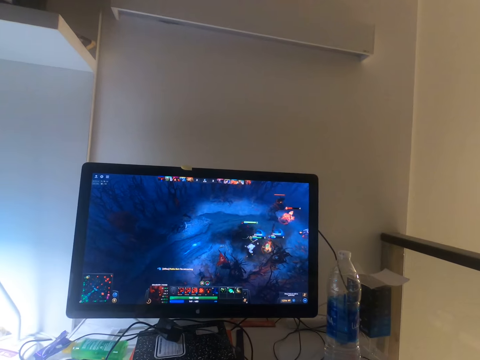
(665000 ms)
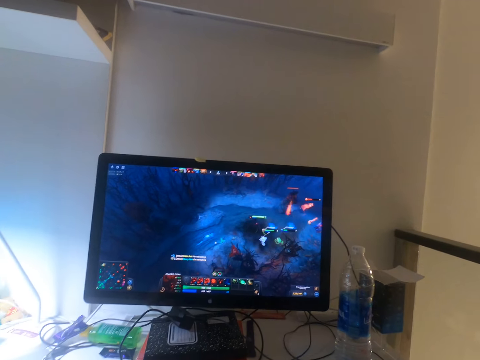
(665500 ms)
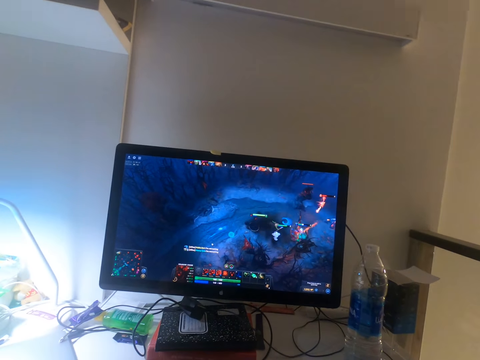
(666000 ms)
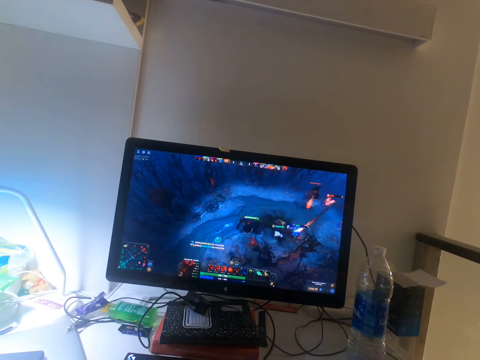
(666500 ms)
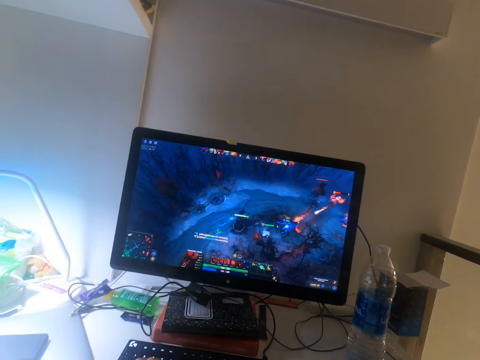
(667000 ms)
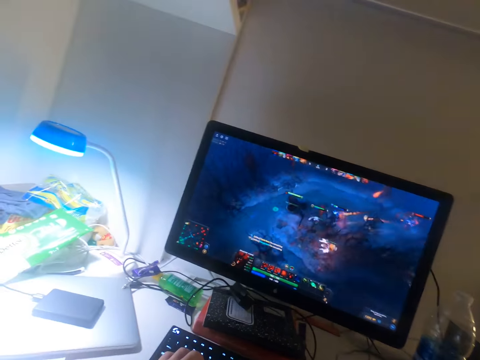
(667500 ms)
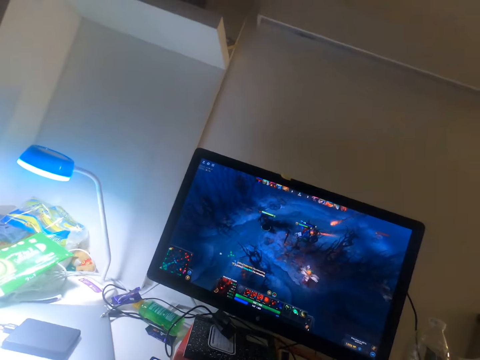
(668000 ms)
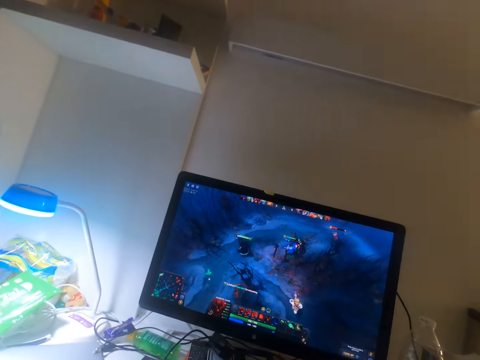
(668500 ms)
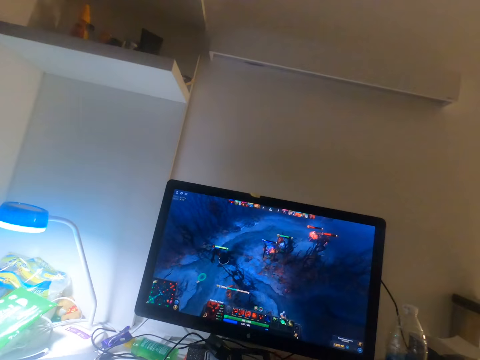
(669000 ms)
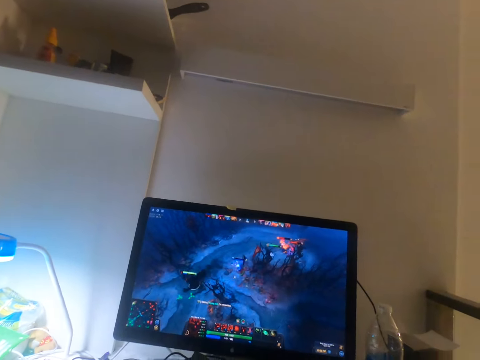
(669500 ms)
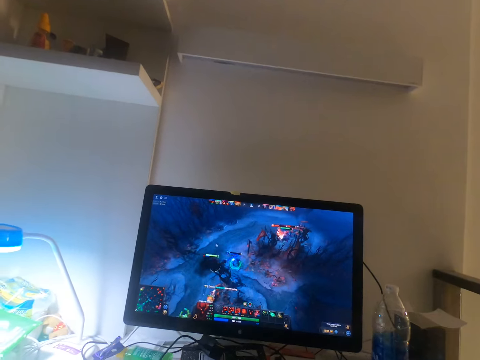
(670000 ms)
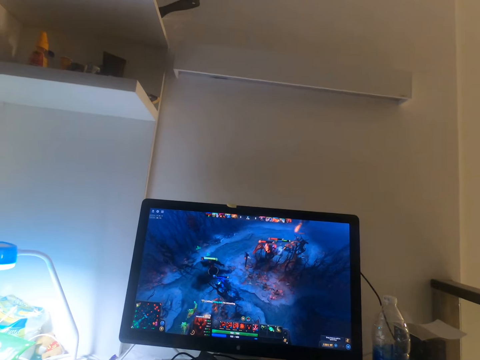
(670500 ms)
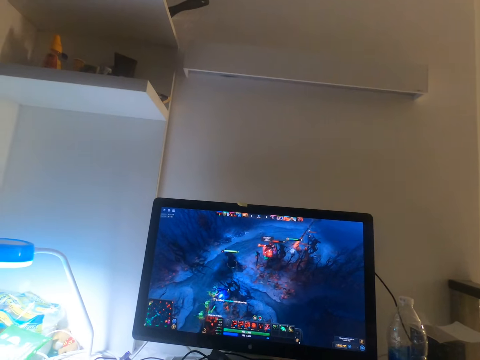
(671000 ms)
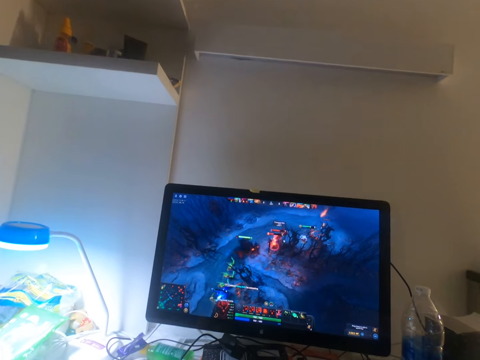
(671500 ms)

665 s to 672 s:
The camera wearer plays the video game on the desktop on the table using a keyboard with his left hand.

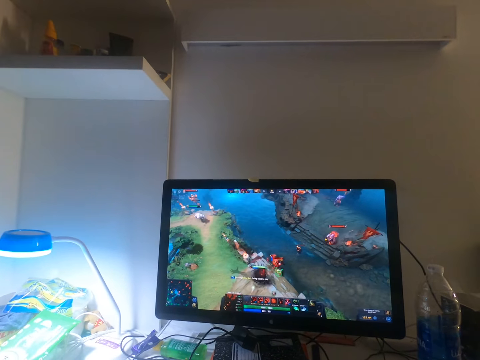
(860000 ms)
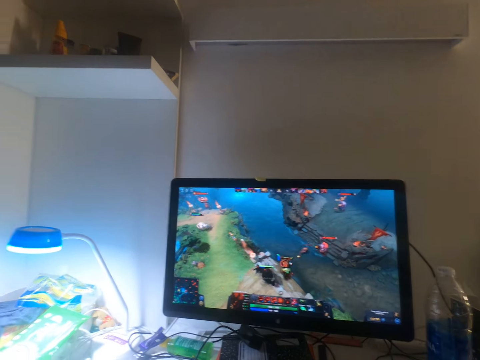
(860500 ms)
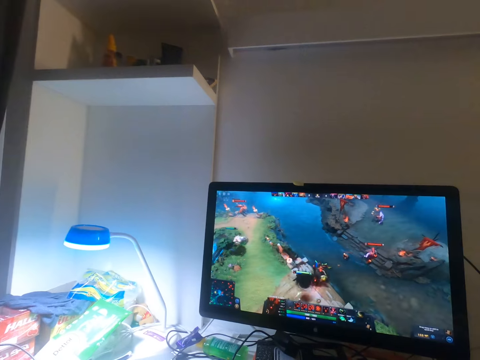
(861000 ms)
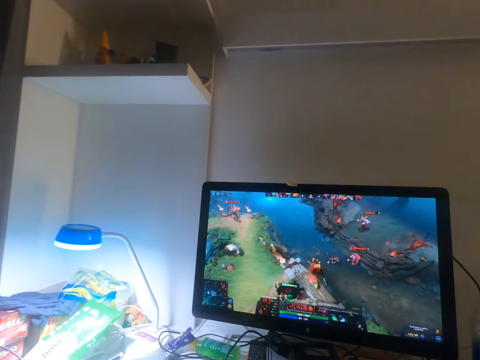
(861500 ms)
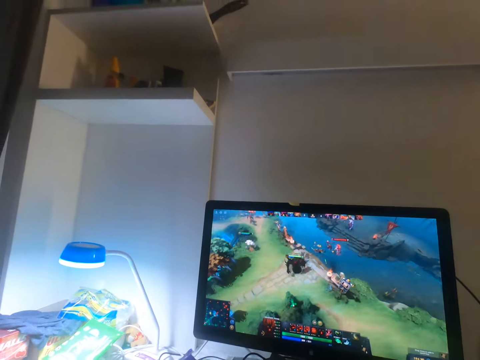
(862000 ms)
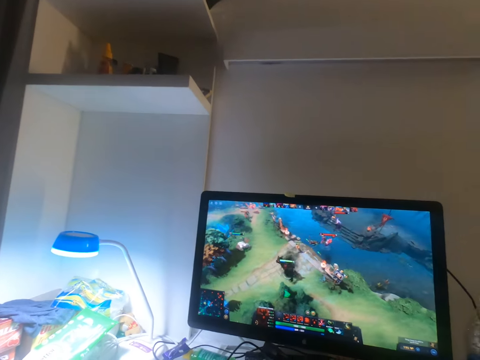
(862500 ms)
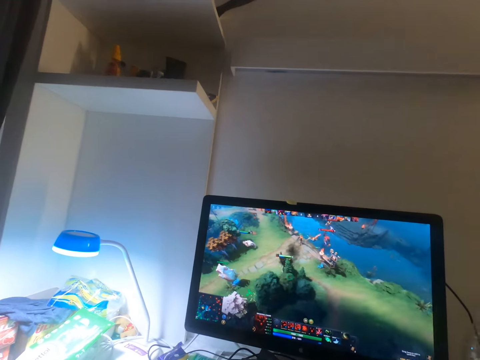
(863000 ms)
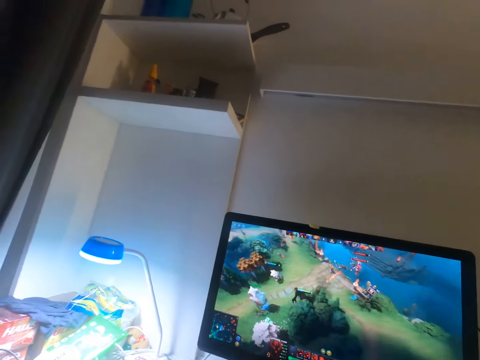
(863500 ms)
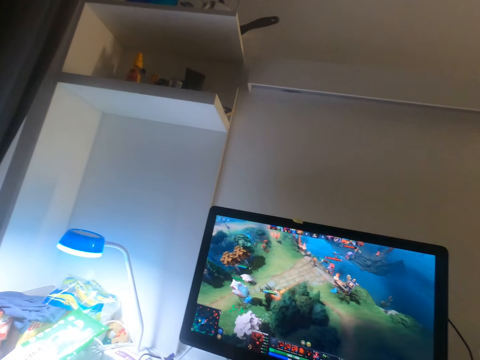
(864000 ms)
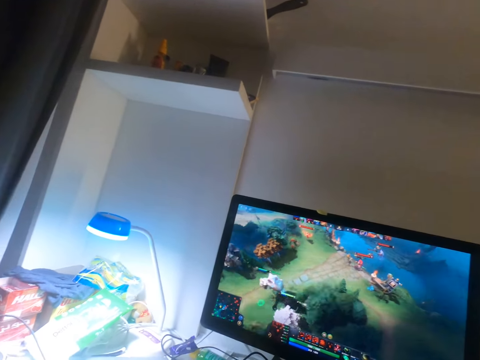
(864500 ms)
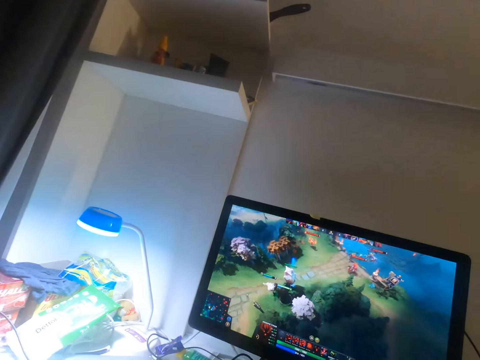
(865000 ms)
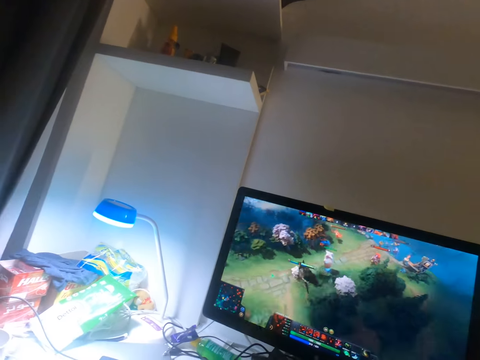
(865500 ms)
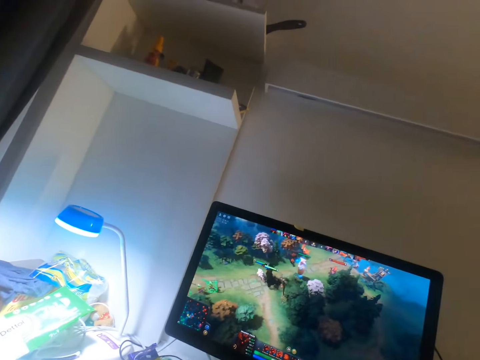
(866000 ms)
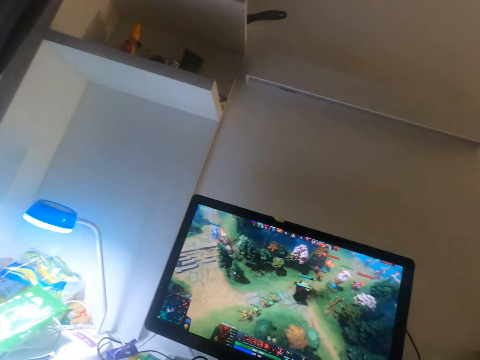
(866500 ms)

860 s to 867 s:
The camera wearer looks around. They play a video game.

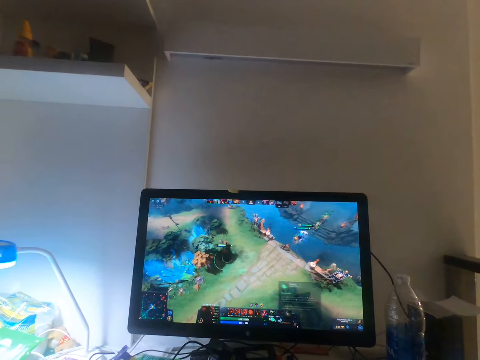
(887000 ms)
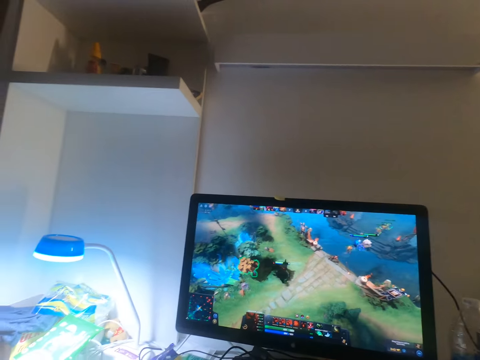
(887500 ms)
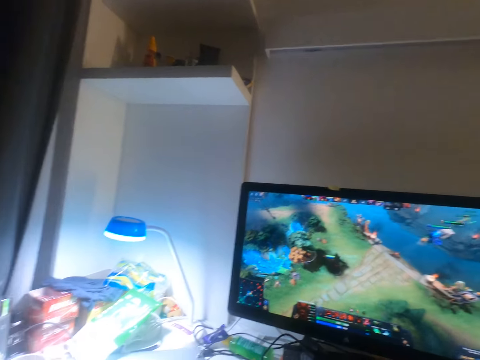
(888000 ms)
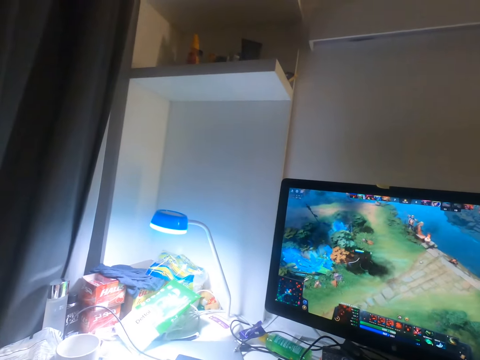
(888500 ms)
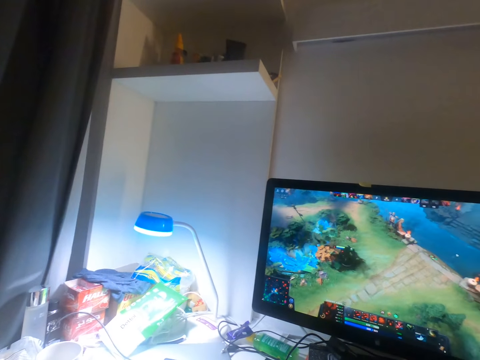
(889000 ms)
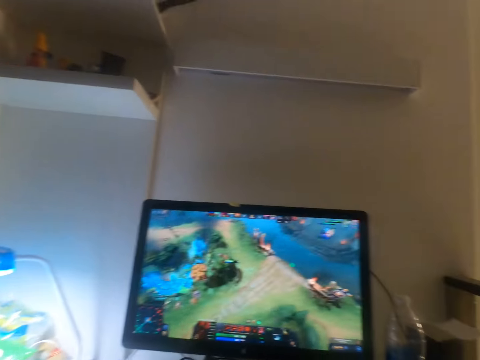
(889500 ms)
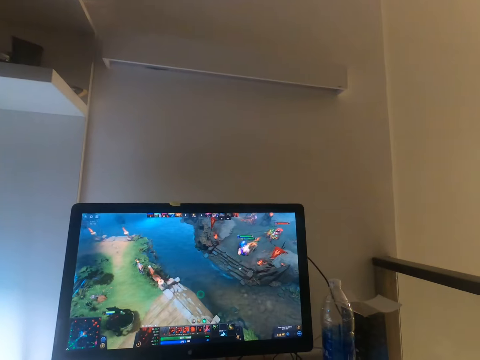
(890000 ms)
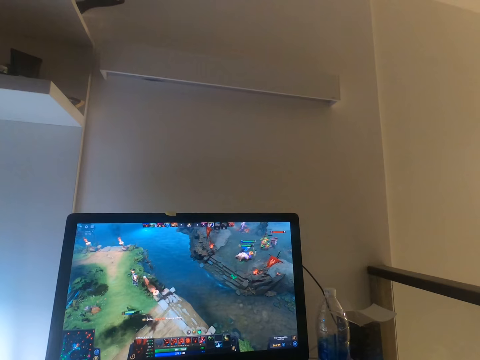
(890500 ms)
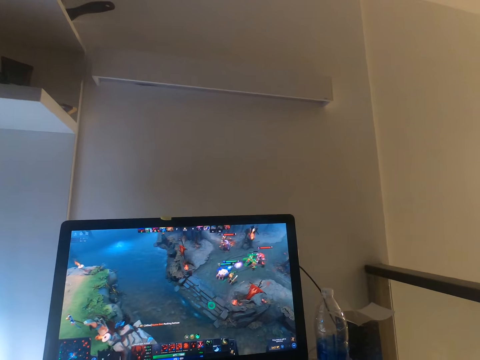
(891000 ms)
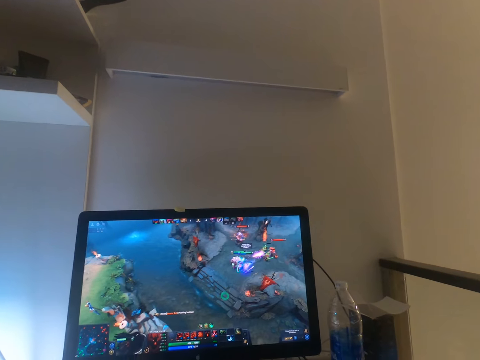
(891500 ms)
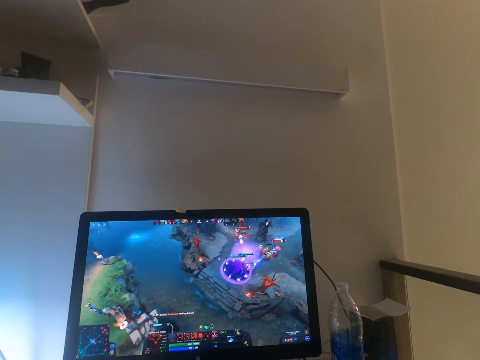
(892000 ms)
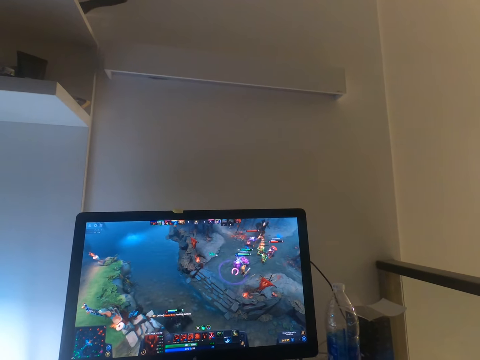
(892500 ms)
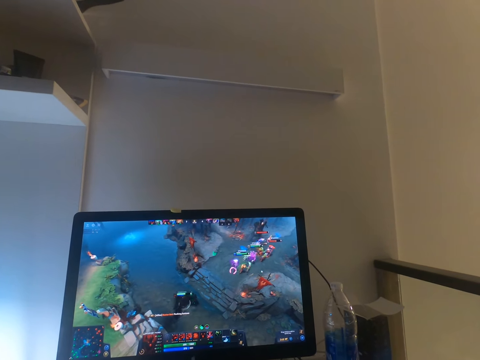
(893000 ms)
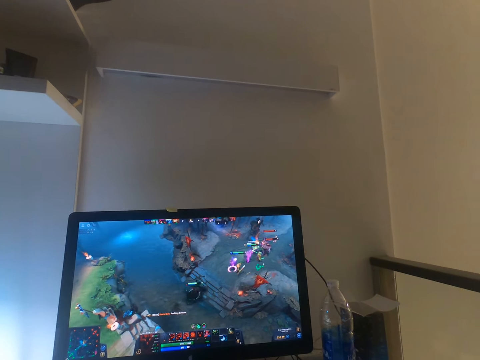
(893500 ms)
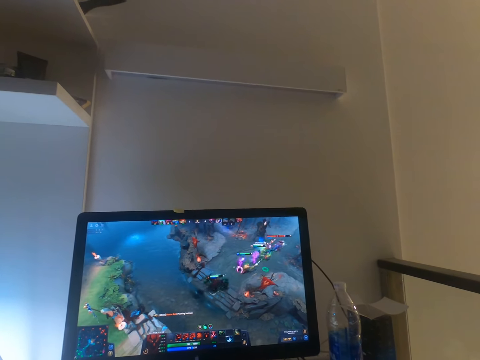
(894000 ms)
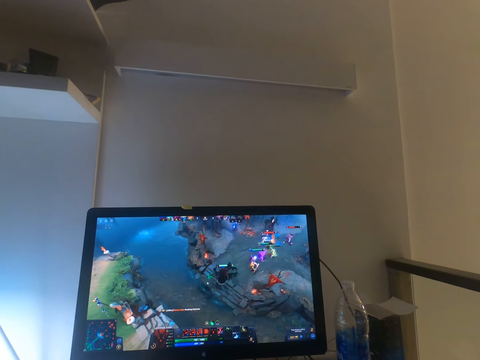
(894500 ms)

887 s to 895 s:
The camera wearer looks around. They play a video game.

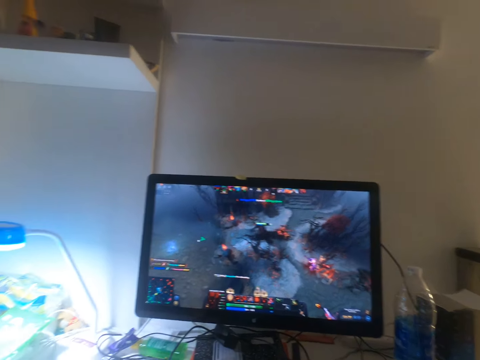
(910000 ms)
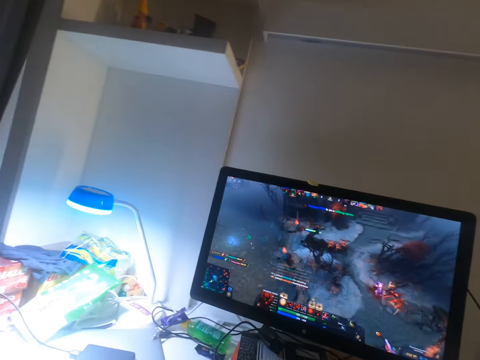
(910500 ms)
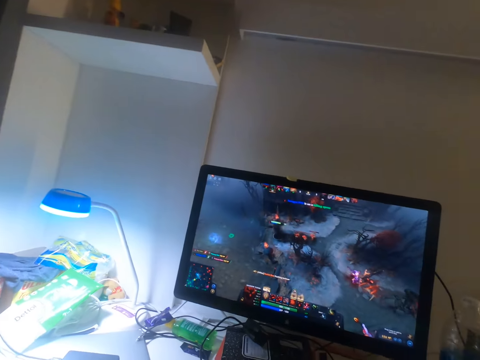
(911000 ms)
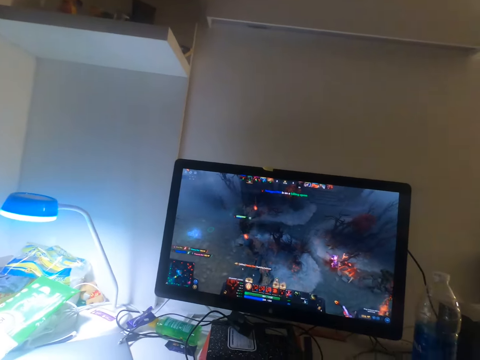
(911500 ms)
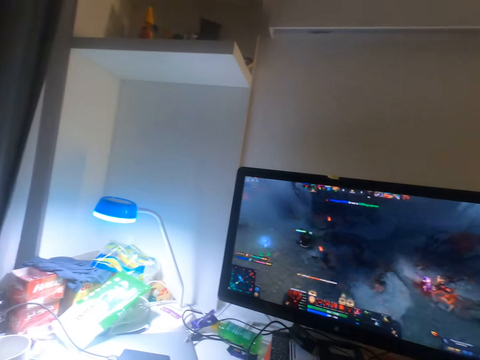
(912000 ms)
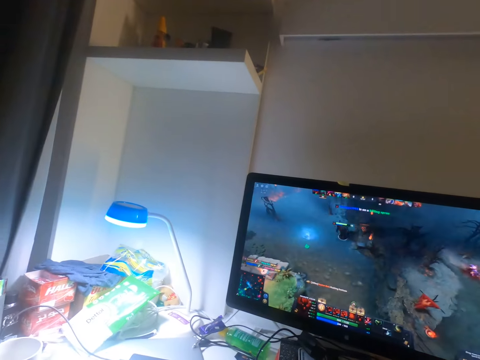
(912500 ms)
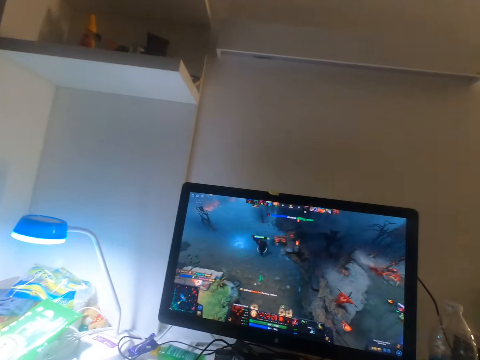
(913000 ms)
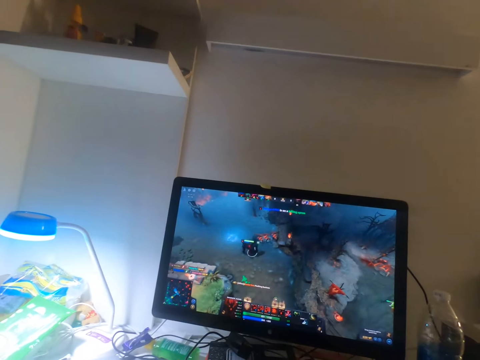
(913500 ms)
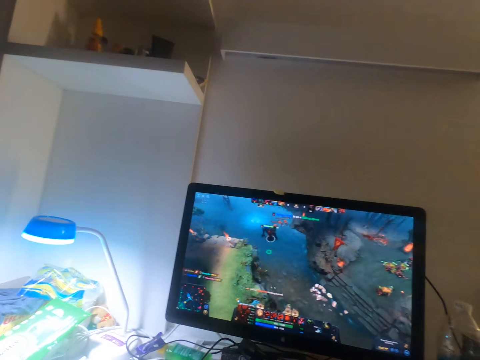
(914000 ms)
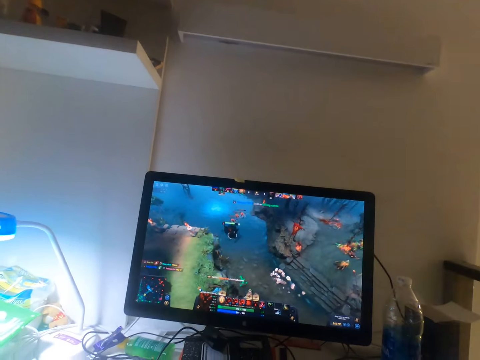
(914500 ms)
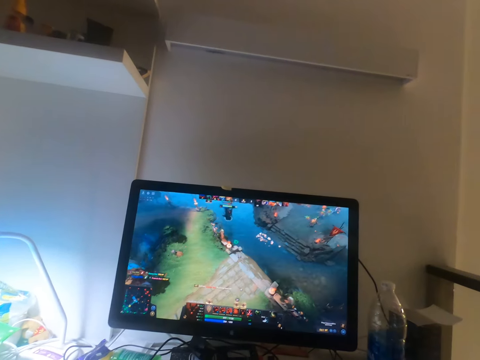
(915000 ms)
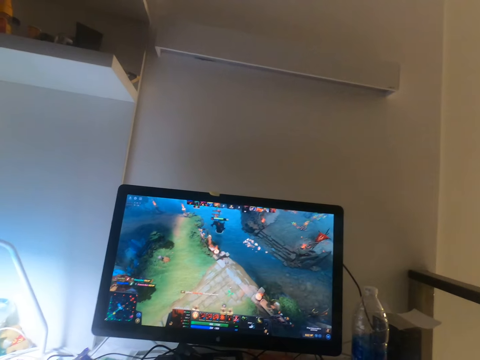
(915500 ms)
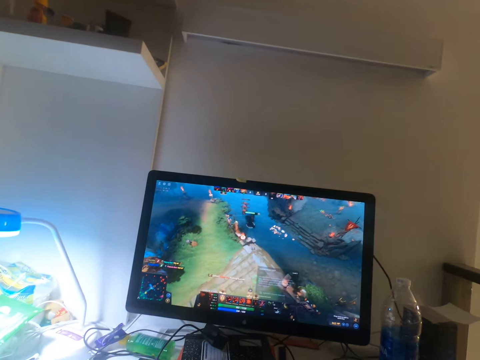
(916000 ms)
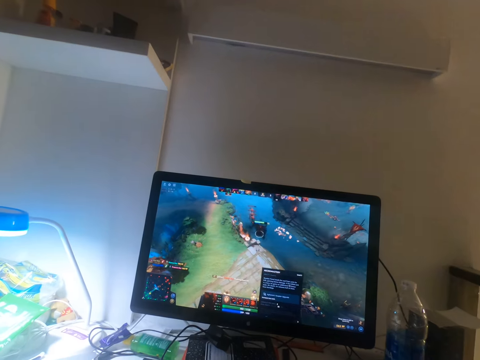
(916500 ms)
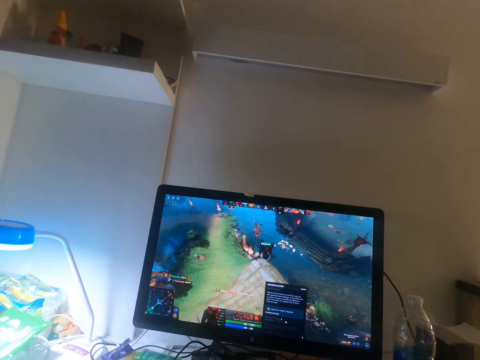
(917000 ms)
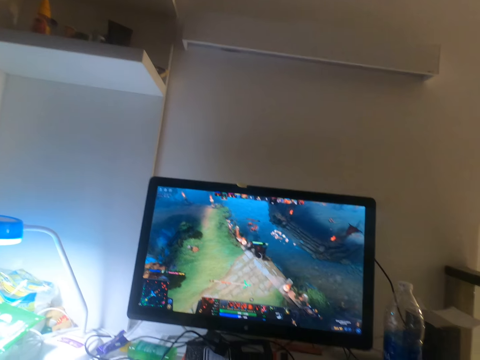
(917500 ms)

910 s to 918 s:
The camera wearer looks around. They play a video game.
